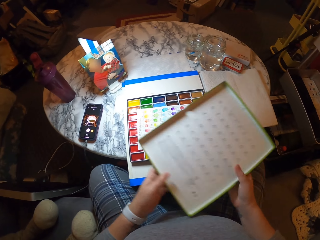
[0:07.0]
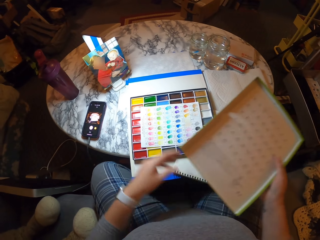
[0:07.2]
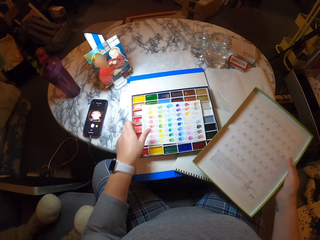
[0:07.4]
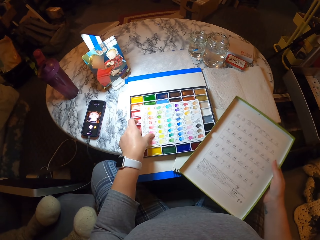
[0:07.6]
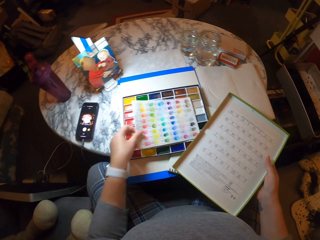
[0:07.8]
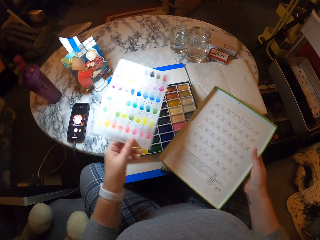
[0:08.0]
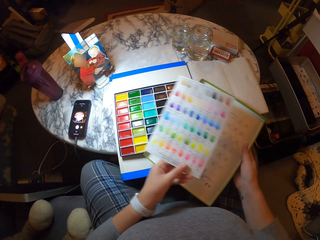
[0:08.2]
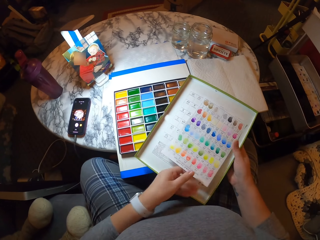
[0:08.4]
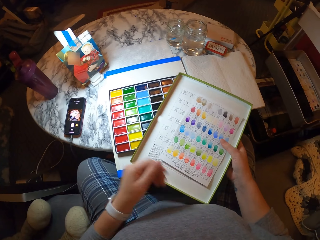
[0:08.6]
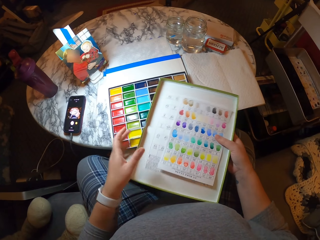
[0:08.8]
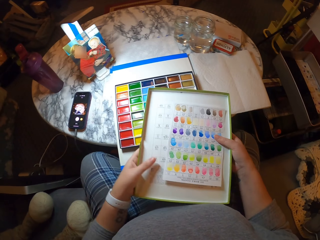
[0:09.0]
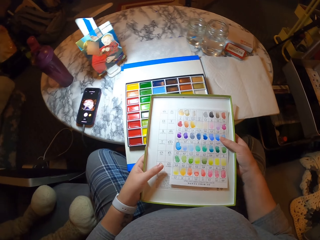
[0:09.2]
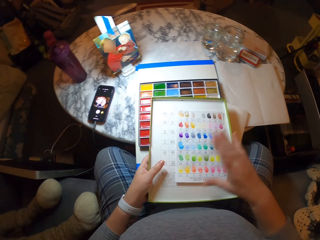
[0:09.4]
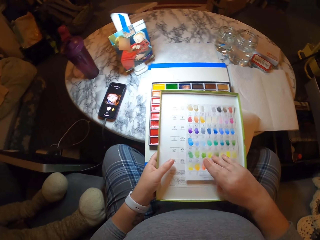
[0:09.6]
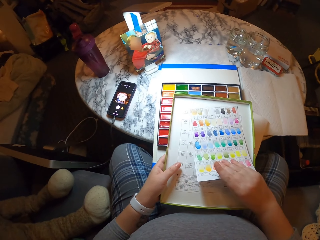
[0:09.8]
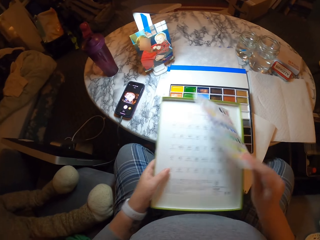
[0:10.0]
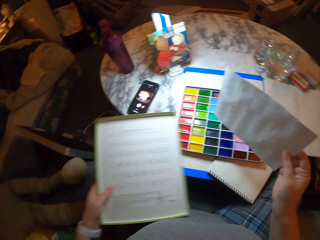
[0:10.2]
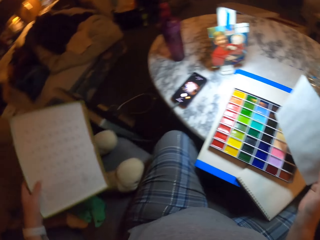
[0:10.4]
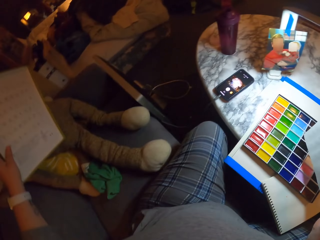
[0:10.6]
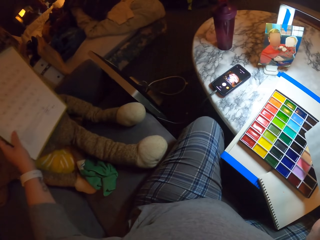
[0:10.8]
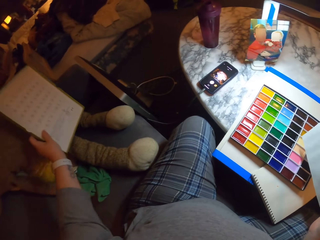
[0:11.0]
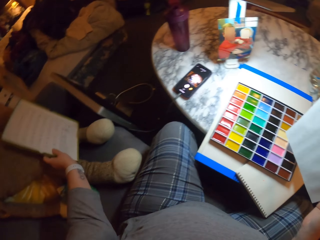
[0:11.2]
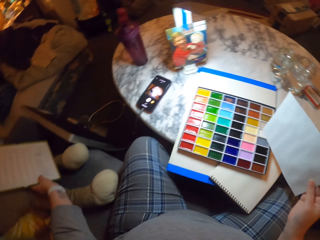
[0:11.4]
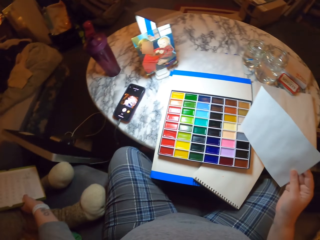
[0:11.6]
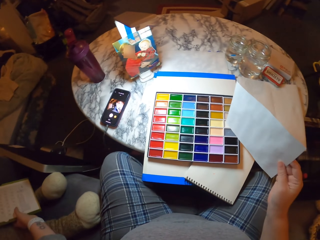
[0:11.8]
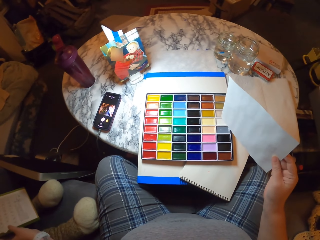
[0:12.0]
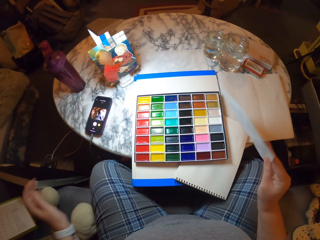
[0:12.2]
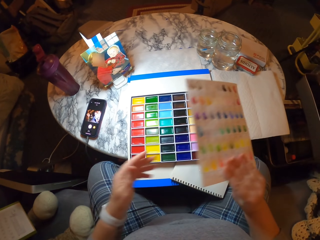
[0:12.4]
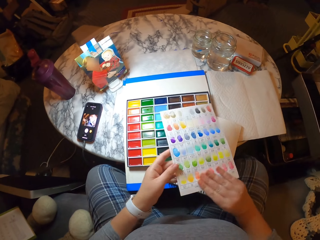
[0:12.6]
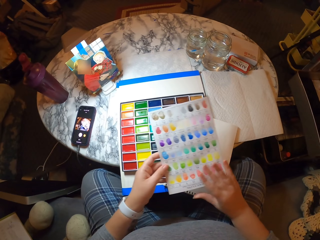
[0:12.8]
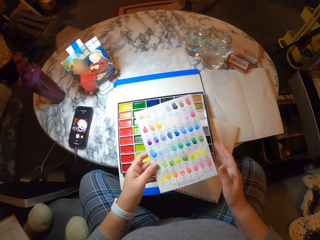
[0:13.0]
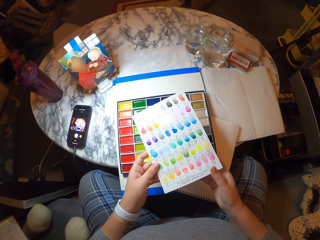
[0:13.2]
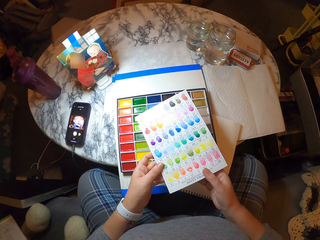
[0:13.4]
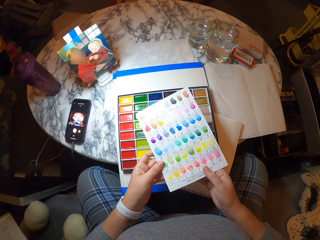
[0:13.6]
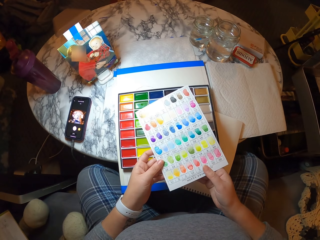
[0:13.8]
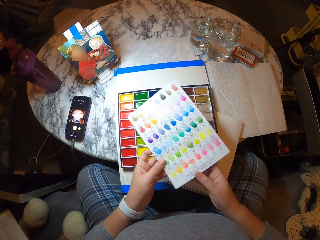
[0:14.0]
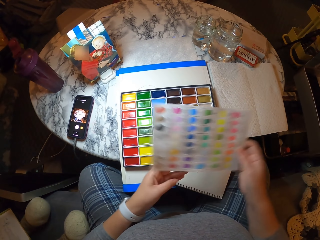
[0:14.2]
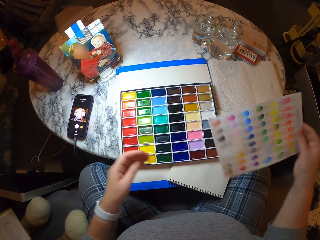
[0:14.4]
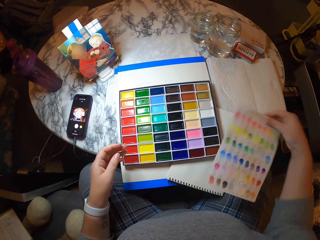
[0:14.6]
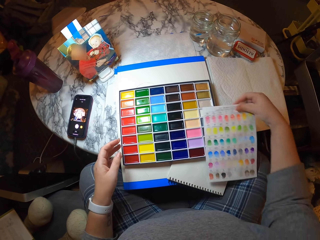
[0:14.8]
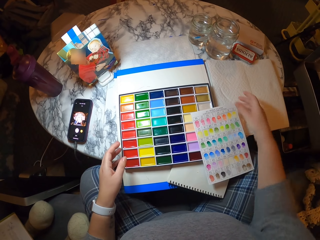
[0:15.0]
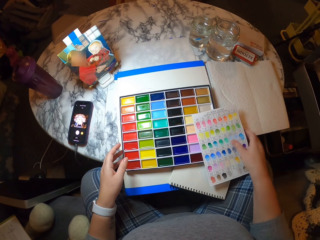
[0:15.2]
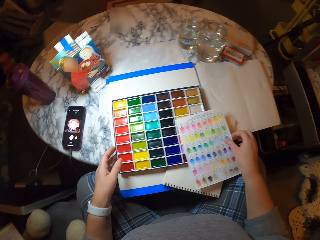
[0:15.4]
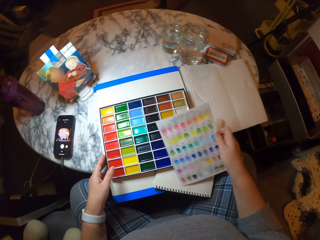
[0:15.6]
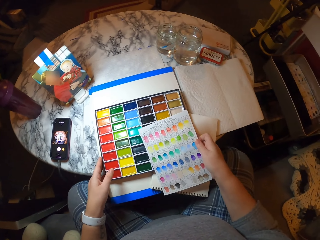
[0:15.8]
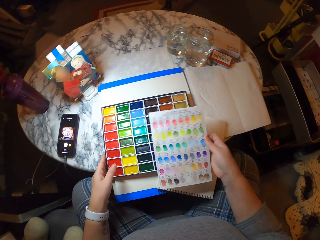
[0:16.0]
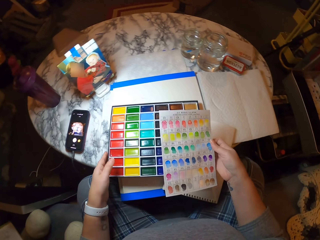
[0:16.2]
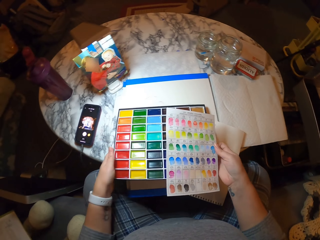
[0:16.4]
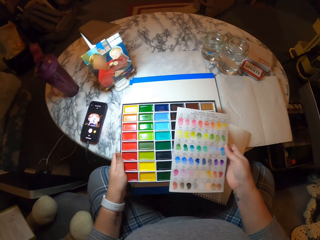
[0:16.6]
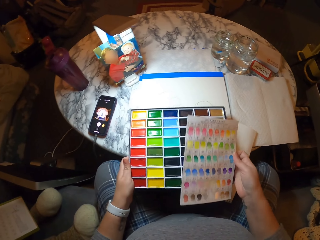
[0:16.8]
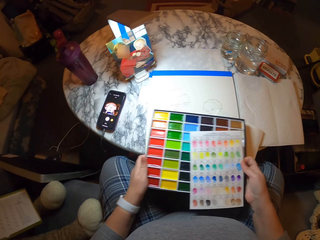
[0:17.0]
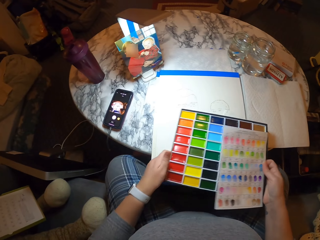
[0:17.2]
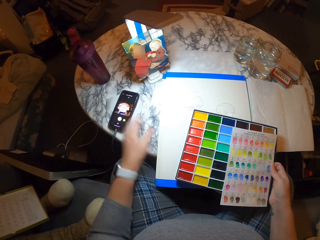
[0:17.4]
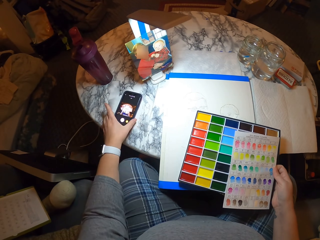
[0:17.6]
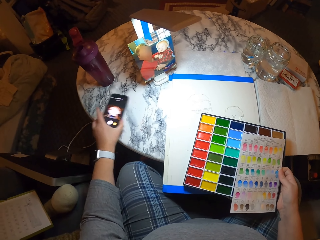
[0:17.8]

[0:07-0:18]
The camera wearer picks a paper from the box. They place the paper into the box lid. They pick something from the cover and put the cover on the doll. They hold the paper and stare at the paper. They place the paper on the colour box. They pick something and colors from the table.

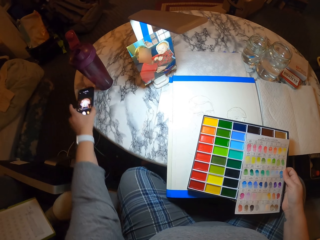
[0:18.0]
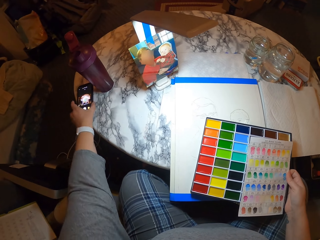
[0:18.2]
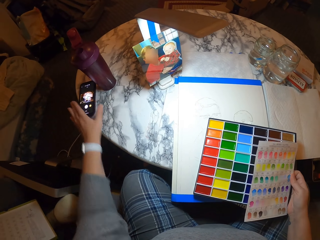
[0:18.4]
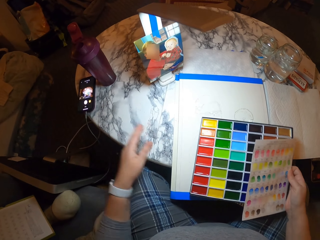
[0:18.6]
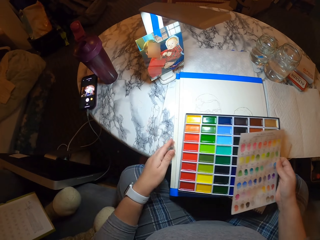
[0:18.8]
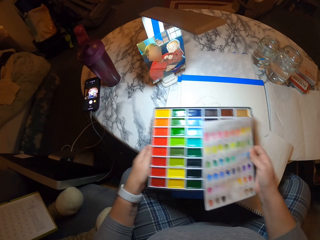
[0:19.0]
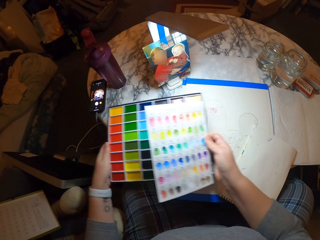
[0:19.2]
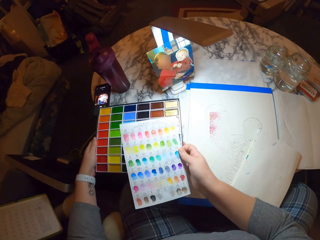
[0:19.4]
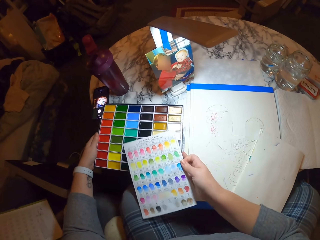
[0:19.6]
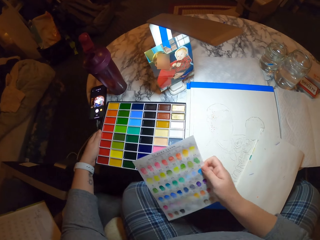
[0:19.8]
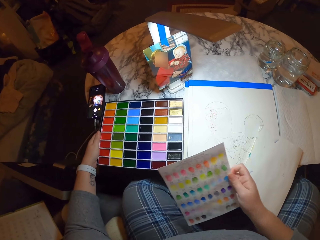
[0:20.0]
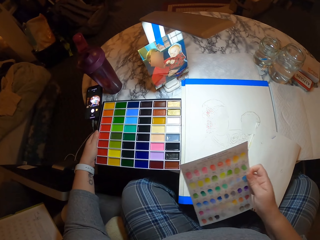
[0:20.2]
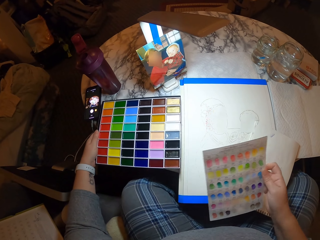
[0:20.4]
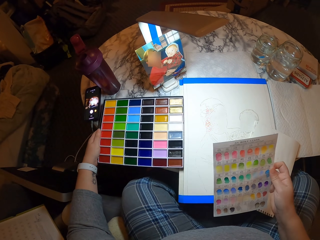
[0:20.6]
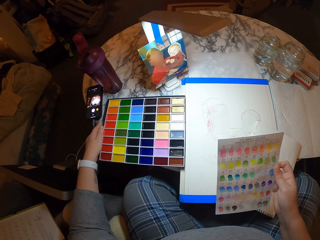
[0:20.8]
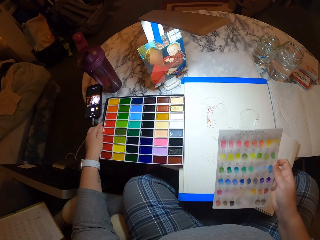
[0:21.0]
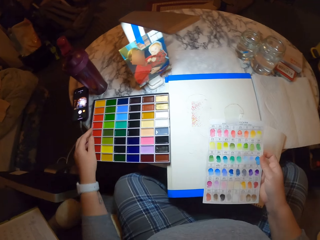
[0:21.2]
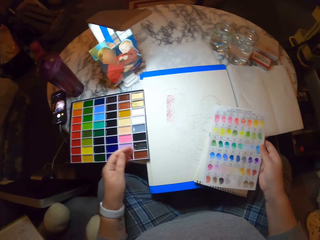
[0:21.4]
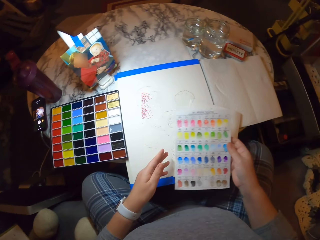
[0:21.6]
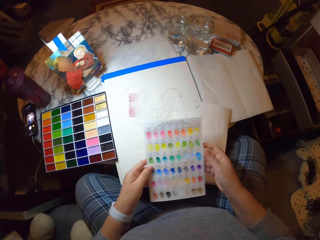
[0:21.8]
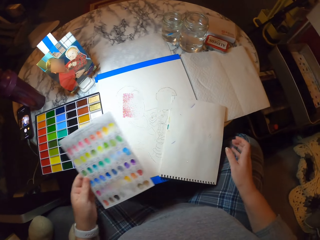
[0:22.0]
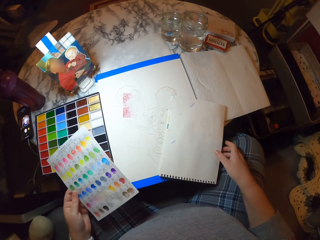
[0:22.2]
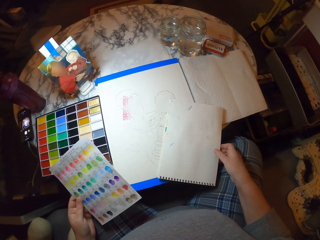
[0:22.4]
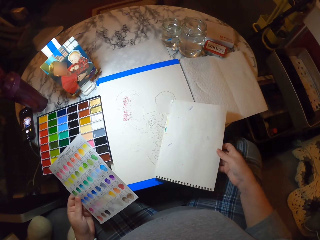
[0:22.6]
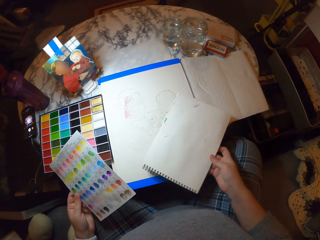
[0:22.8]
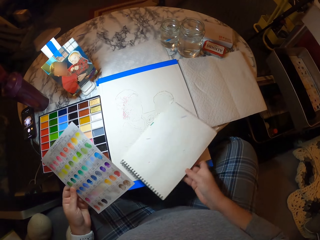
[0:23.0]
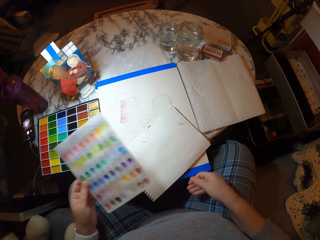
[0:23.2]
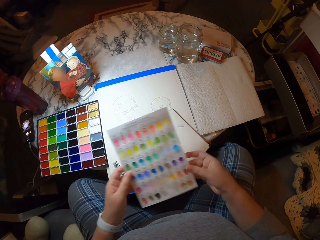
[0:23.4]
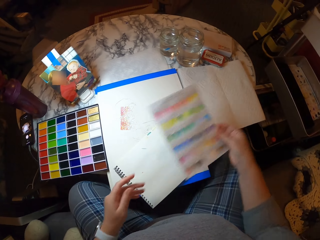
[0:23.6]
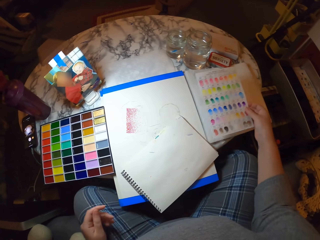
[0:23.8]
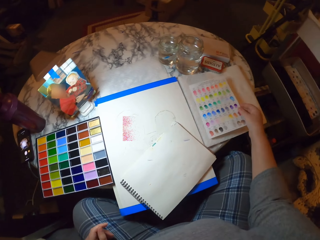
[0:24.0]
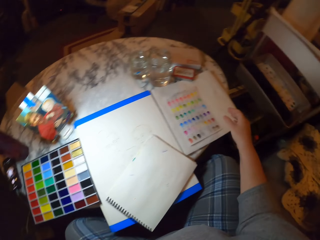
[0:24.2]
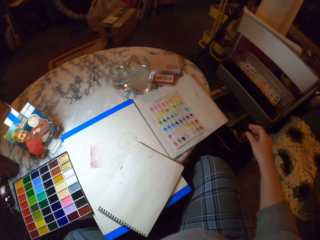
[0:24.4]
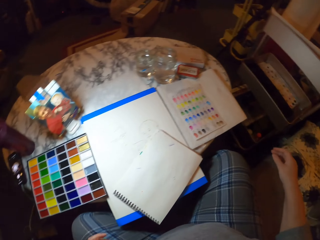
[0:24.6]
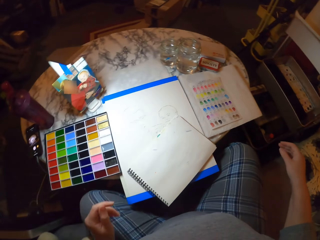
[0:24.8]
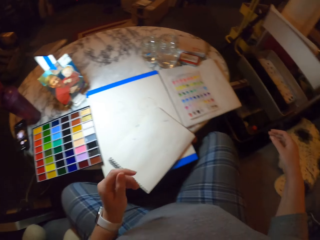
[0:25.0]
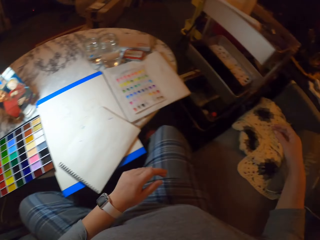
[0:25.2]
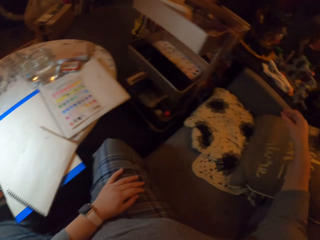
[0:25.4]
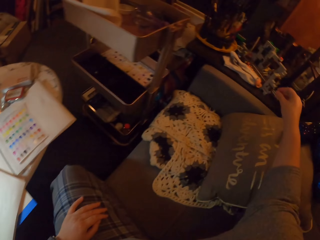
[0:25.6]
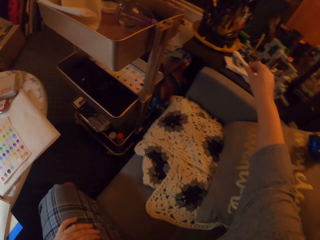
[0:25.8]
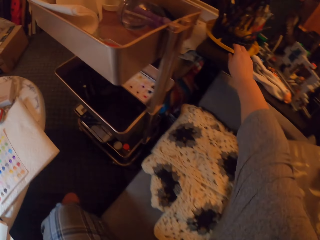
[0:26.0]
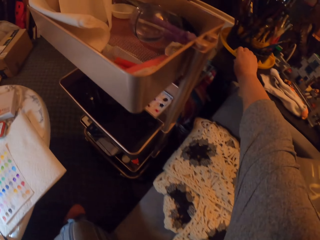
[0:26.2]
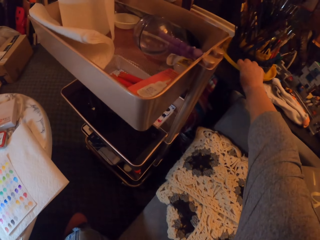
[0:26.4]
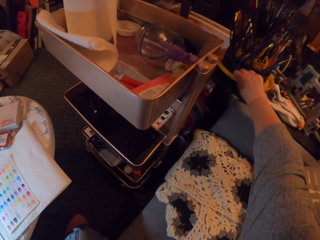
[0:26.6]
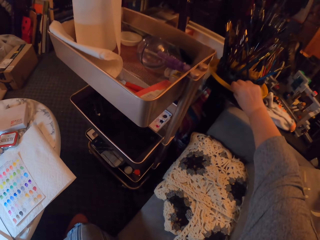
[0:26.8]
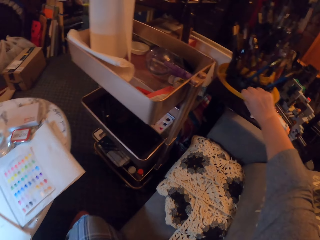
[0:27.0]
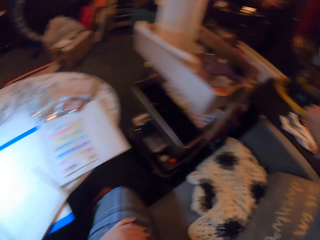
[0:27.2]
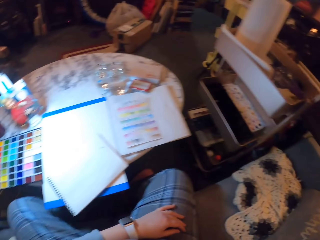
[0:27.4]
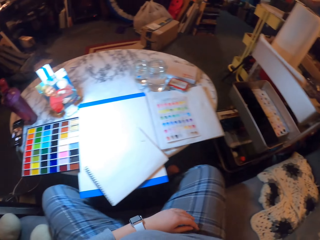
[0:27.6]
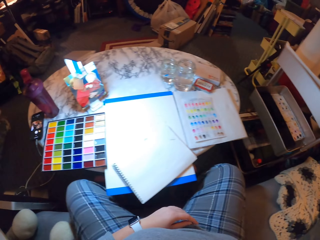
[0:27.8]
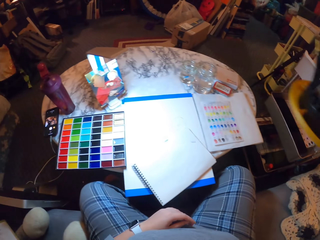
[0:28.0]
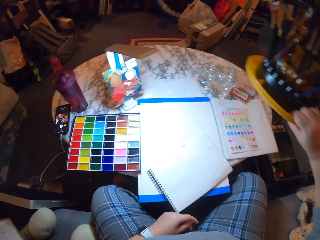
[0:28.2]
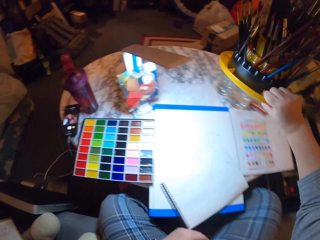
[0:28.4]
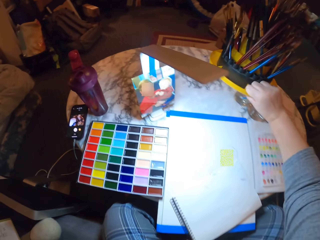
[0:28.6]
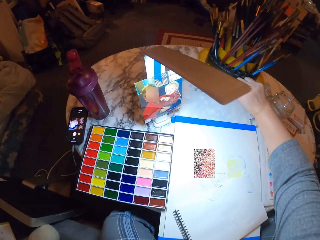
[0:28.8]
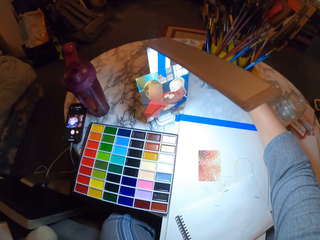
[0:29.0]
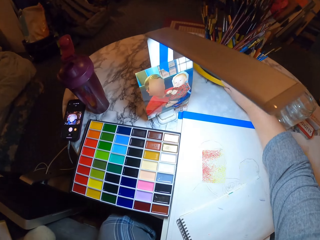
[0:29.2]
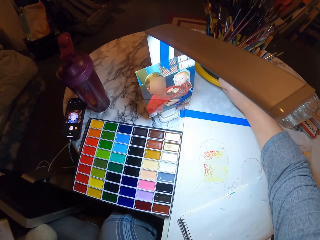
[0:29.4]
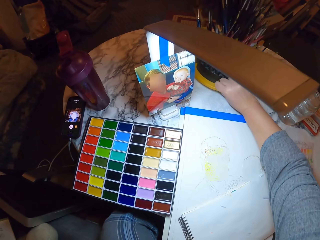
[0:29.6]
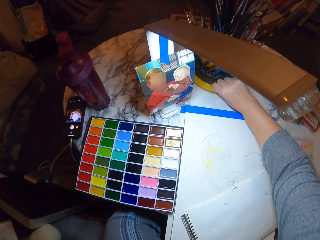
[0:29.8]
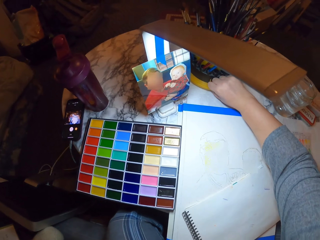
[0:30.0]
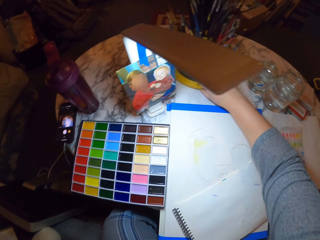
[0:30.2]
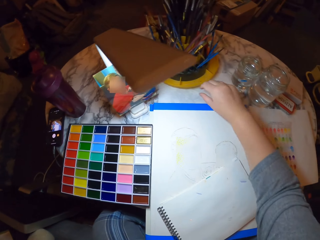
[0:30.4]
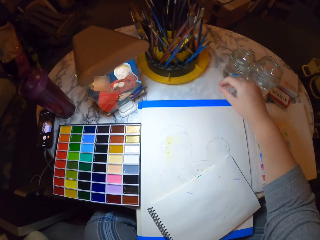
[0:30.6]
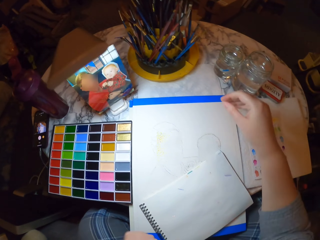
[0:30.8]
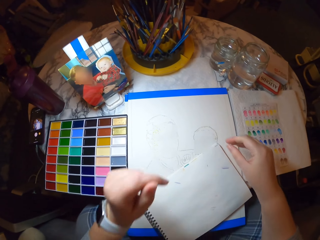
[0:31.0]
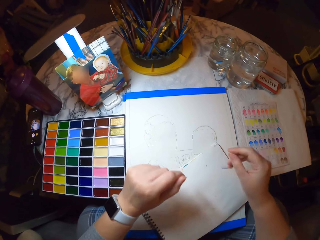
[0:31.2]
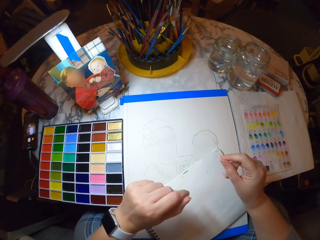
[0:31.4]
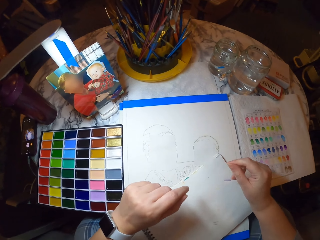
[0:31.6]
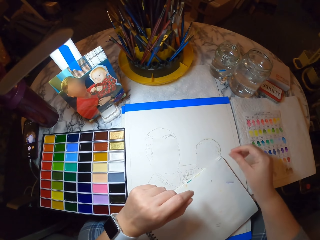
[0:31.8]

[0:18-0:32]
The camera wearer moves the phone on the table. They move the box on the table. They put the colors on the table. They pick drawing paper. They put the paper on the table. They pick the painting brush from the table. They put the painting brush on the table.
